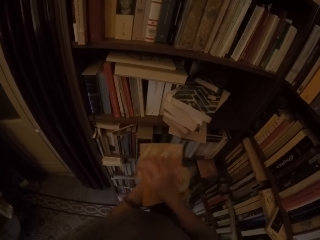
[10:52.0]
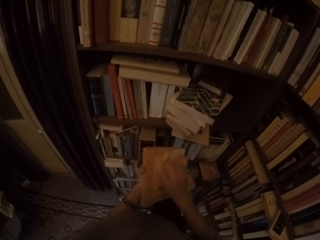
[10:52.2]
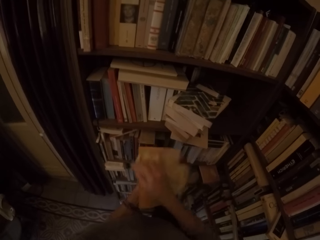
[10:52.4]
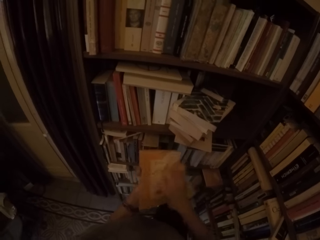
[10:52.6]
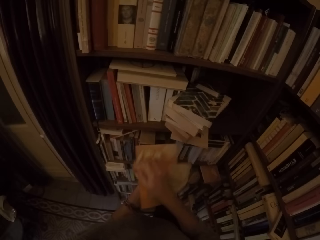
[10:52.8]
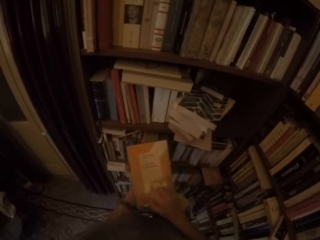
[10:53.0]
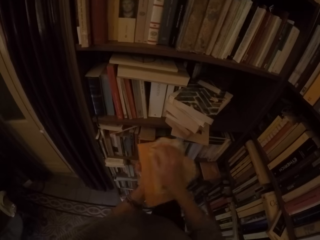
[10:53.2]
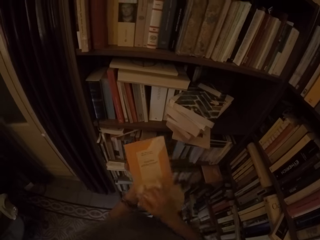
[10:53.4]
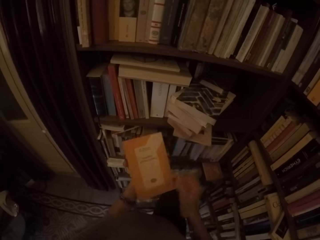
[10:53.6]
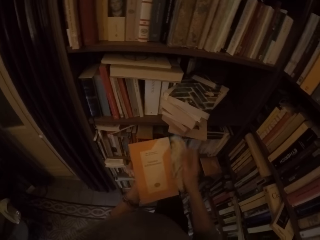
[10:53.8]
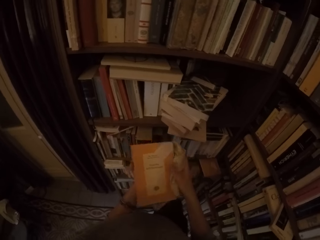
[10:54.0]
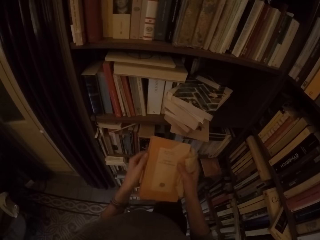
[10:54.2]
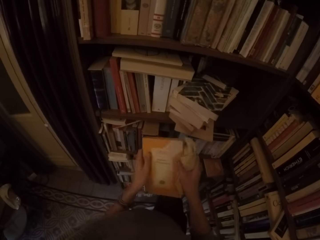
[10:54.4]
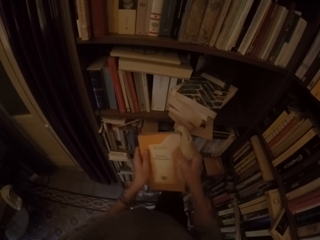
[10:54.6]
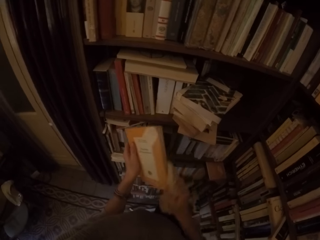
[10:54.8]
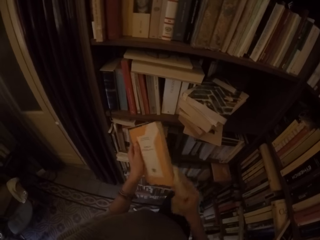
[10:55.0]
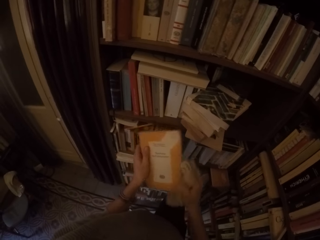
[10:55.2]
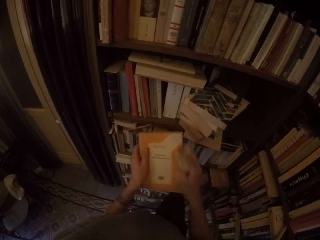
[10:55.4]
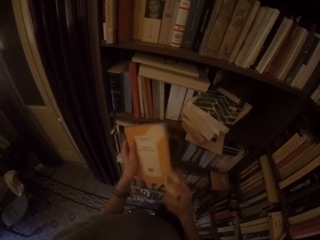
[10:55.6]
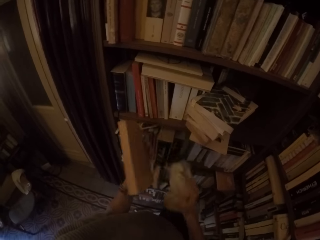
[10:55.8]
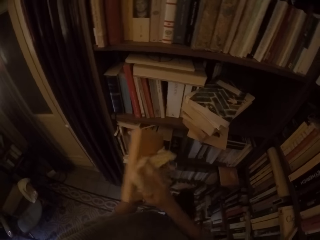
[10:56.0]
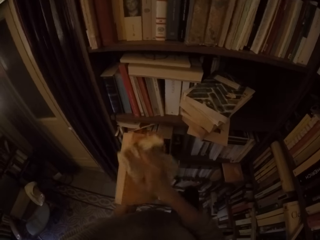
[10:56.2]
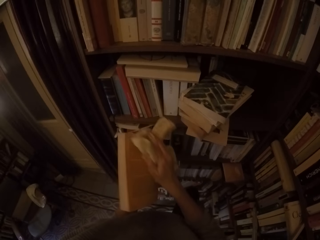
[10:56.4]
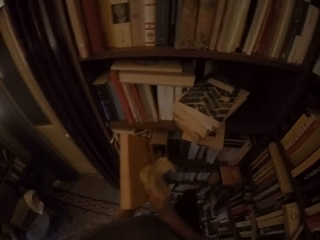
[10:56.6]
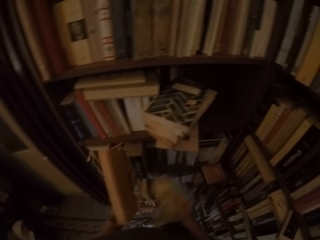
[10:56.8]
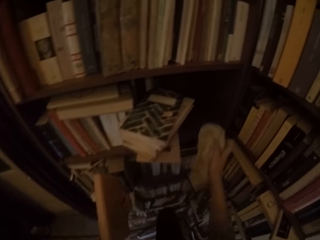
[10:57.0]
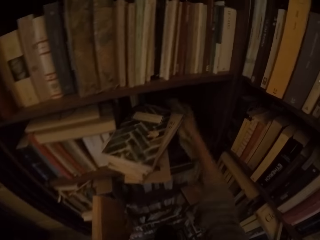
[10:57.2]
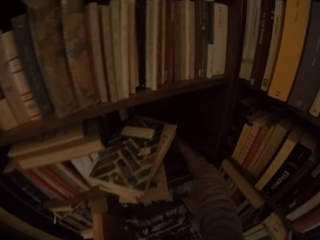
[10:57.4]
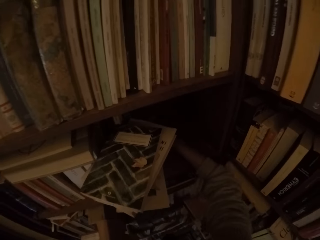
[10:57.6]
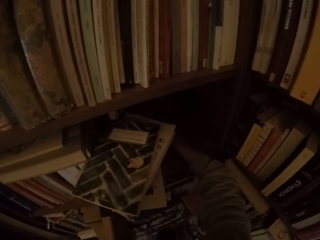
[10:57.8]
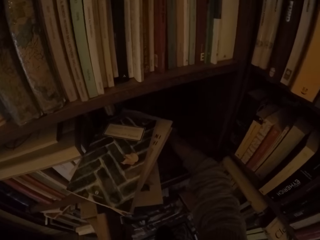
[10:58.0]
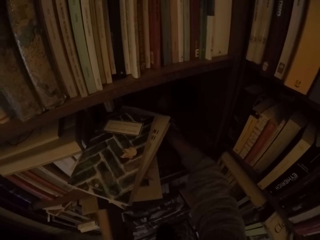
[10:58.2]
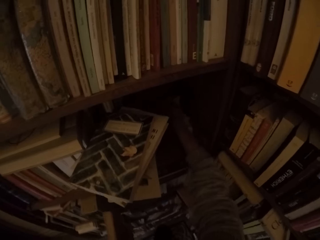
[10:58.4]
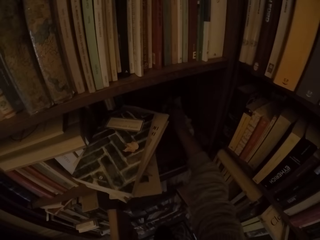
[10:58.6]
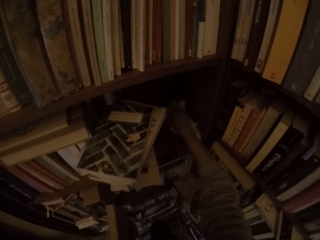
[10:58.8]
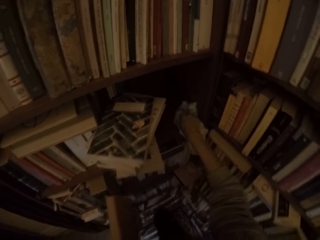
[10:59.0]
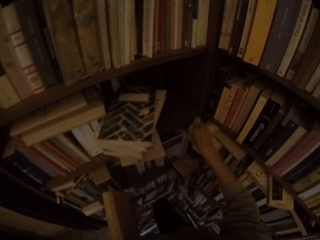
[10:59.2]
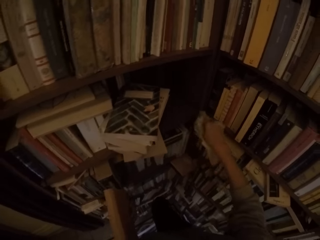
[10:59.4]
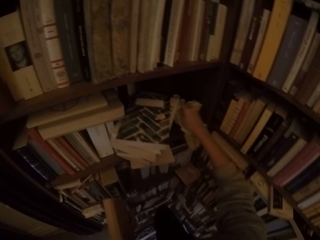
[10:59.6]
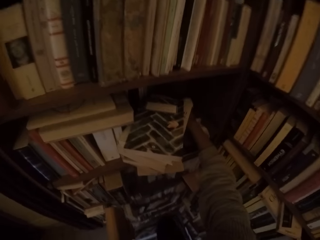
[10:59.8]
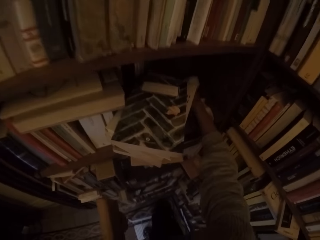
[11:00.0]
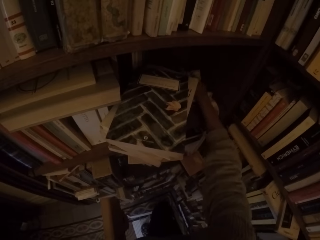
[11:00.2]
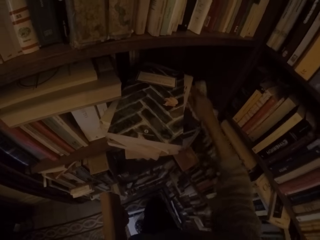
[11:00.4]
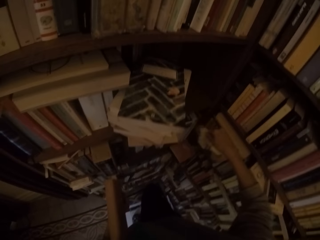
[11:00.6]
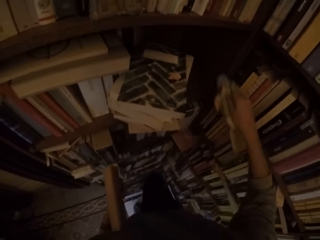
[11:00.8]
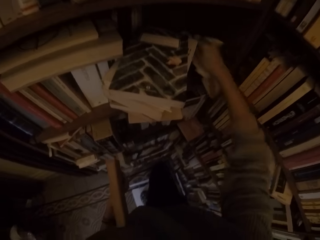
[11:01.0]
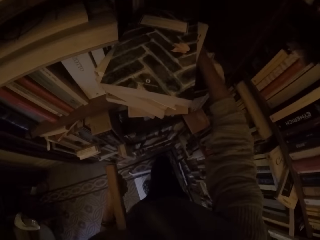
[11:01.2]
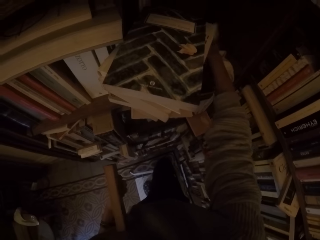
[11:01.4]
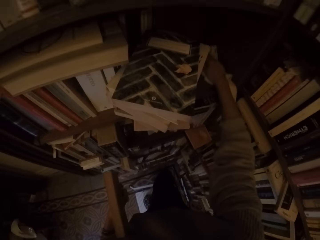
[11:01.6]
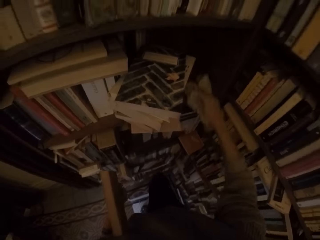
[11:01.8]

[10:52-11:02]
The camera wearer turns the book around with both hands. She cleans the book with the rag with her right hand. She cleans the book shelf with the rag with her right hand.

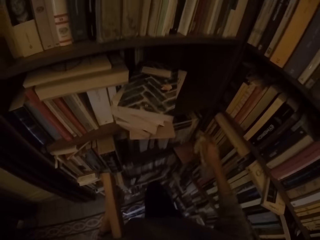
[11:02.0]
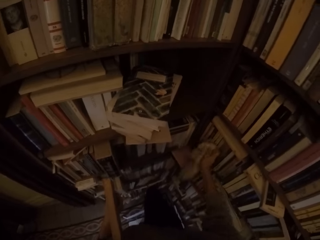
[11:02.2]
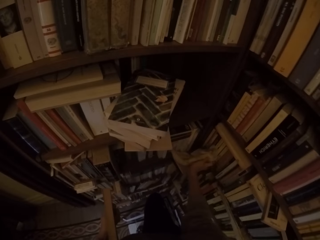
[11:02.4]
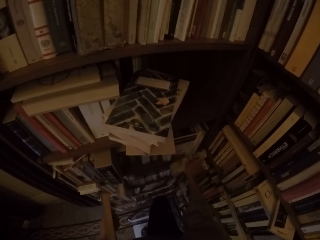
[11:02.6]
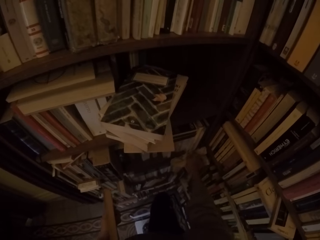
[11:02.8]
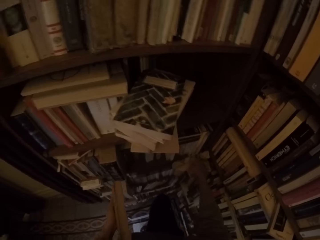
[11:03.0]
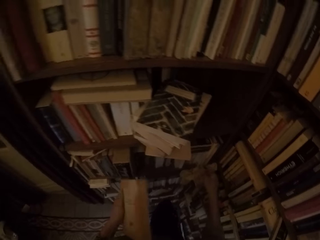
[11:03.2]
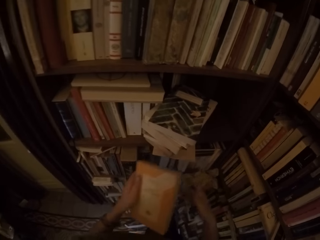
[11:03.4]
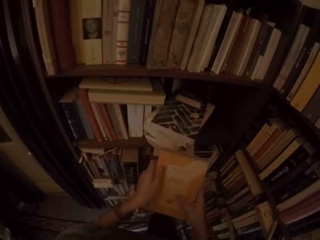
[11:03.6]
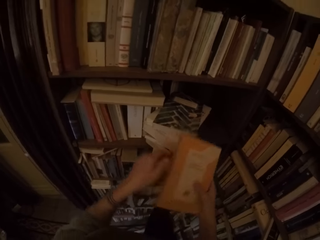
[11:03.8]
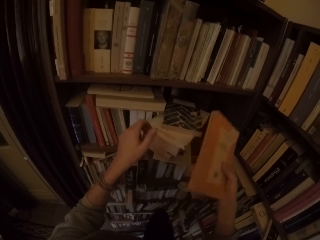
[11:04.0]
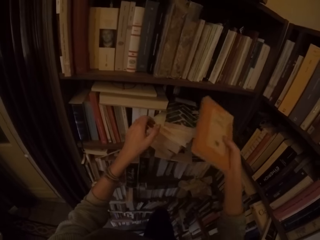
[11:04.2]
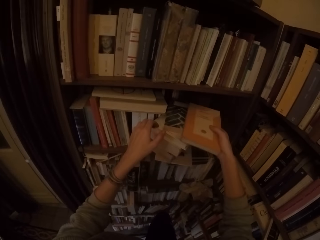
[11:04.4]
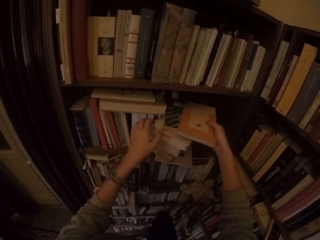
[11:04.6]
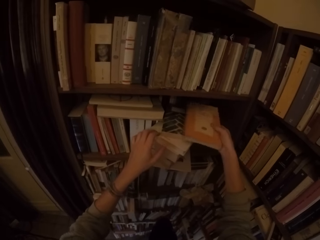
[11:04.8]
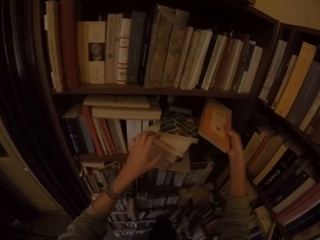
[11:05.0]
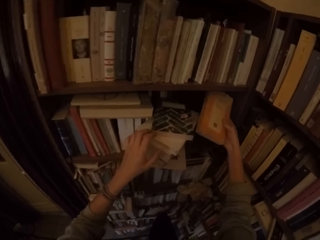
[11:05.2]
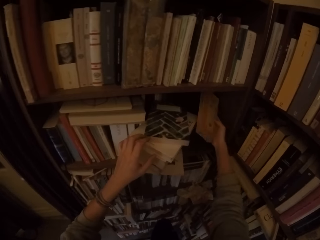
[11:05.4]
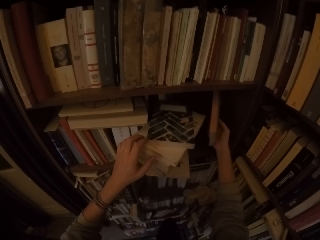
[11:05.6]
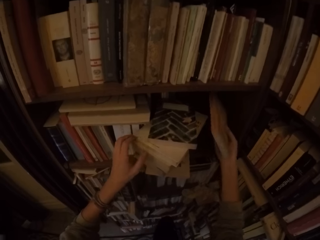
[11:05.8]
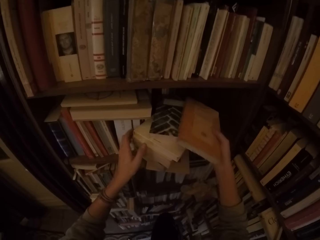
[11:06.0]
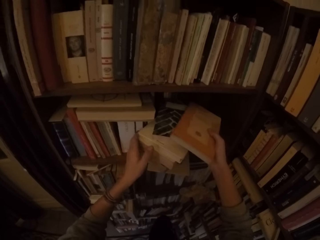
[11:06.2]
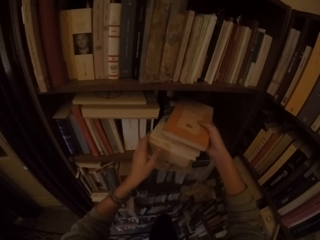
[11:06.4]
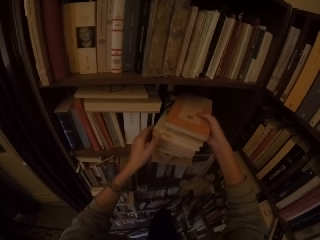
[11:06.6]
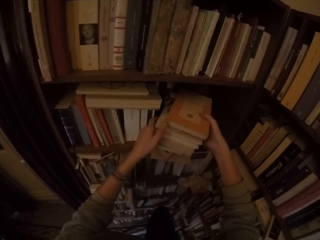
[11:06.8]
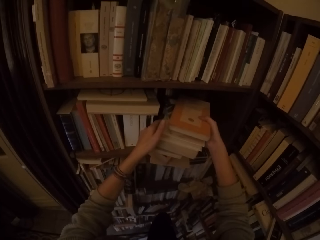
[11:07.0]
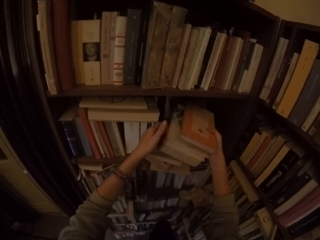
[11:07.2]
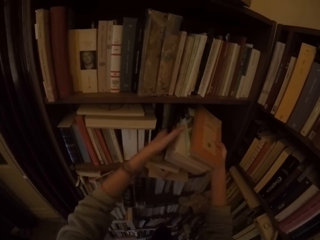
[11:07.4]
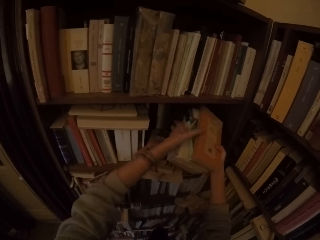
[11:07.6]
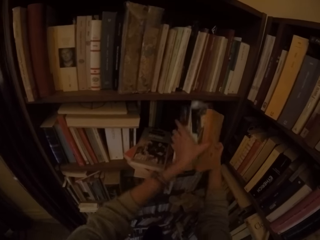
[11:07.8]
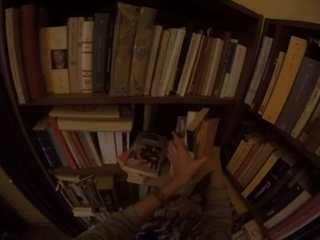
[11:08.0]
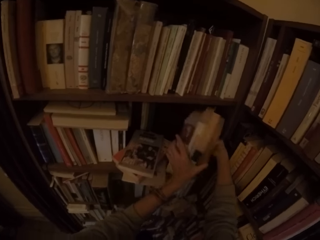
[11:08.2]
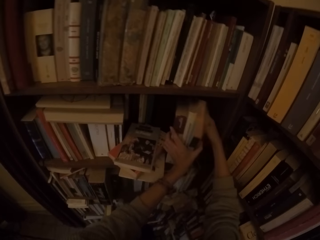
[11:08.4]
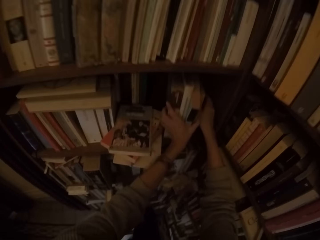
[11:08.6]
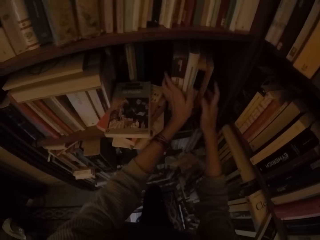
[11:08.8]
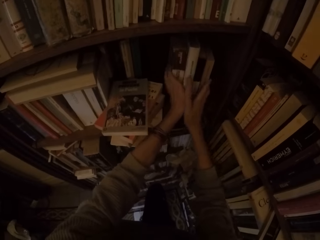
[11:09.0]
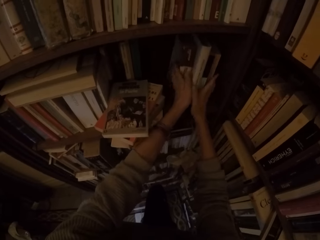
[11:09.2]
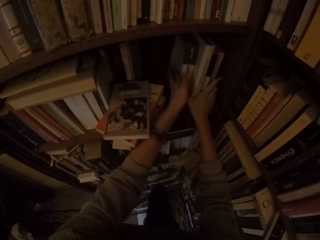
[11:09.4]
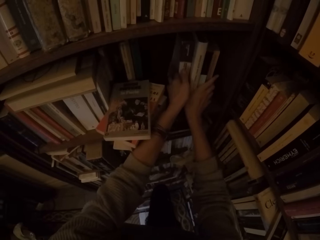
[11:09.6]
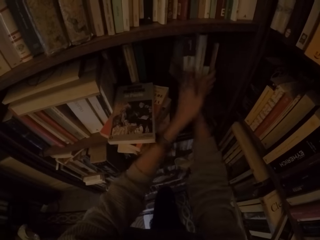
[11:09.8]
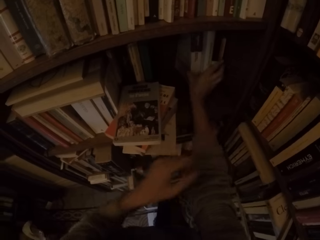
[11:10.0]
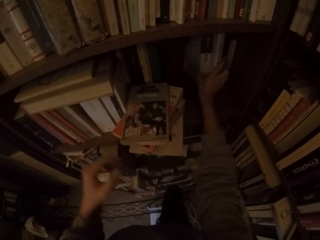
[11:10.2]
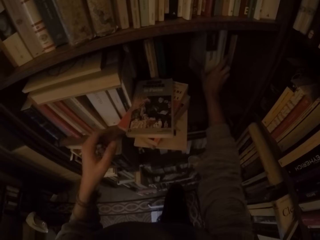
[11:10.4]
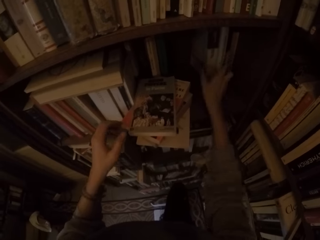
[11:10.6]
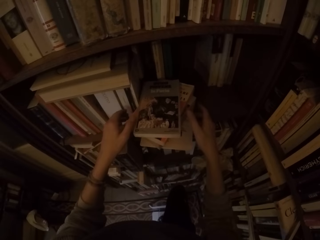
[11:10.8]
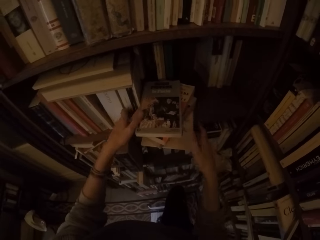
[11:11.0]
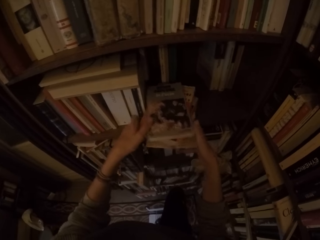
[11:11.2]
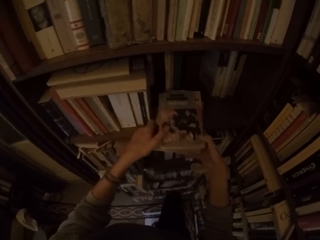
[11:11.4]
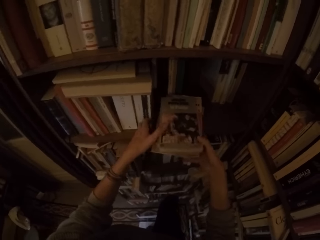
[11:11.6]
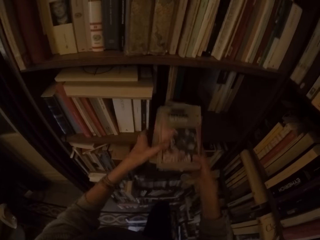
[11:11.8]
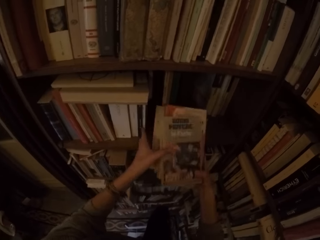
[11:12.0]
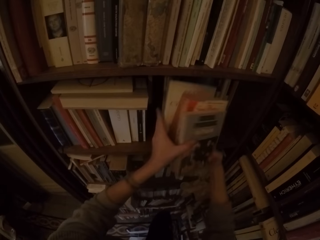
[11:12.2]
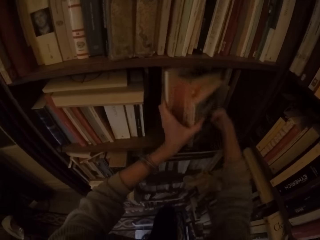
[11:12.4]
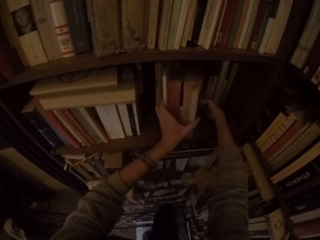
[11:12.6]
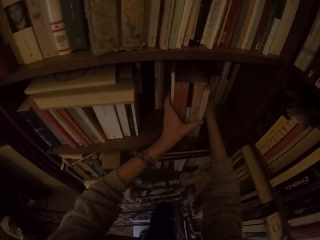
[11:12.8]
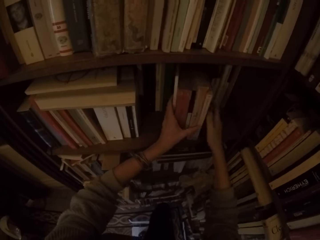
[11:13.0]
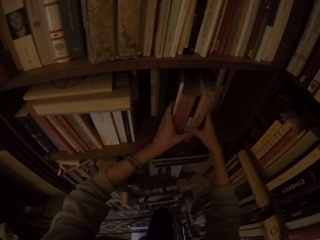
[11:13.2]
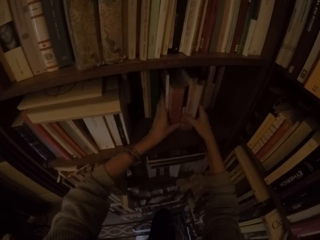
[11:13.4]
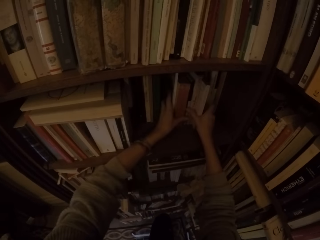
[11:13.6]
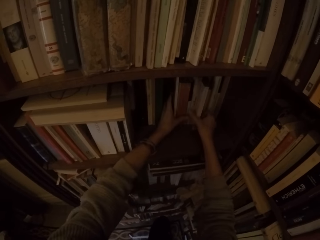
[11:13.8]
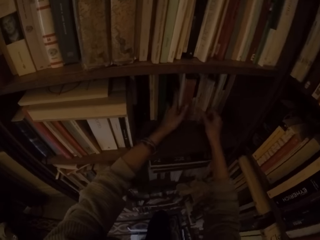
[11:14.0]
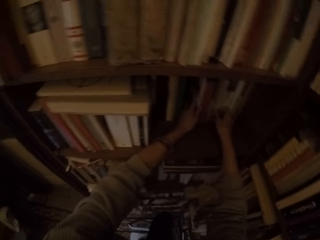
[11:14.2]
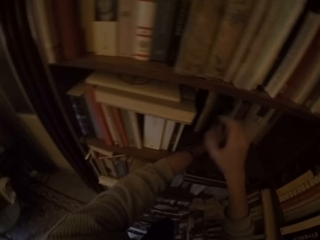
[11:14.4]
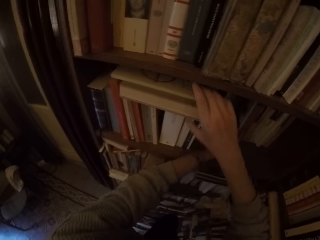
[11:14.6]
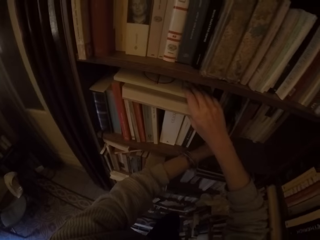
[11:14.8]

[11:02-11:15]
The camera wearer drops the rag on some books on the shelf. She puts the book on the shelf. She carries some books from the stack of books with both hands. She puts the books in the book shelf with her left hand. She carries the remaining stack of books with both hands. She puts the books in the book shelf with her left hand.
